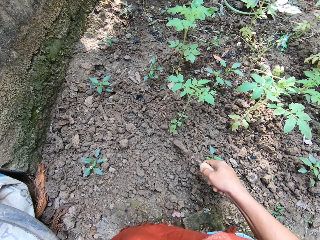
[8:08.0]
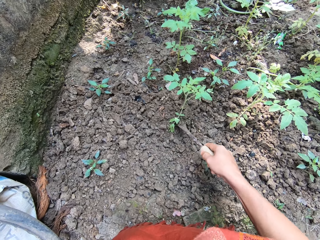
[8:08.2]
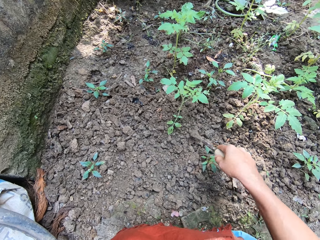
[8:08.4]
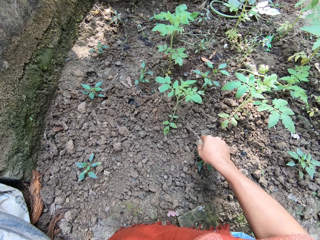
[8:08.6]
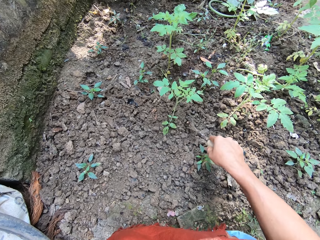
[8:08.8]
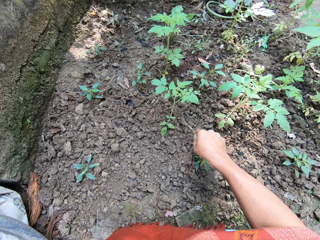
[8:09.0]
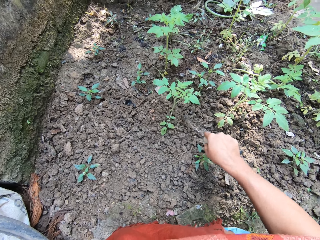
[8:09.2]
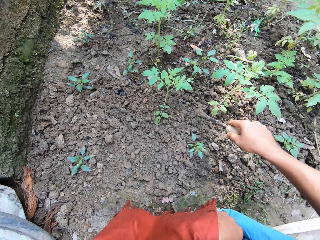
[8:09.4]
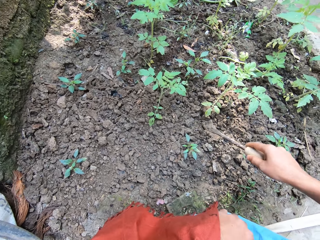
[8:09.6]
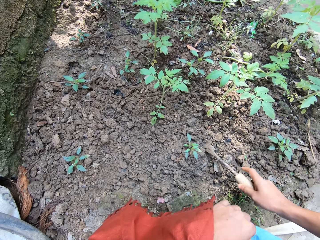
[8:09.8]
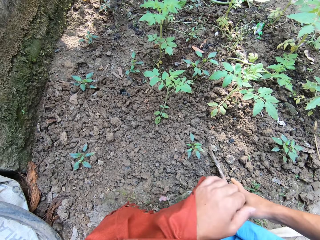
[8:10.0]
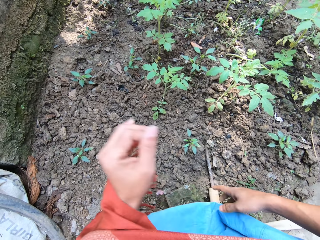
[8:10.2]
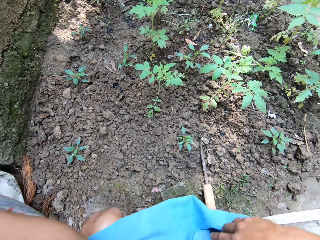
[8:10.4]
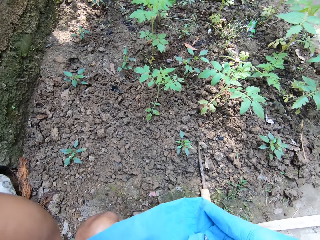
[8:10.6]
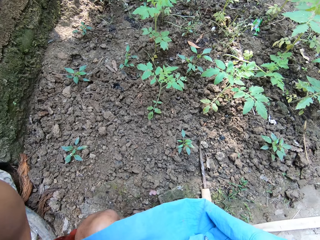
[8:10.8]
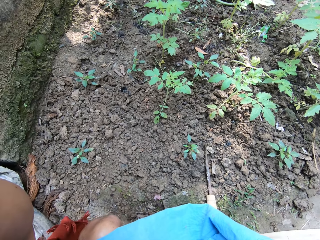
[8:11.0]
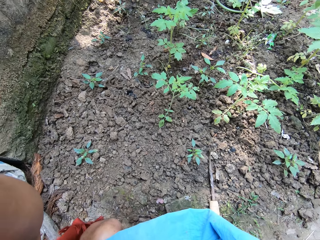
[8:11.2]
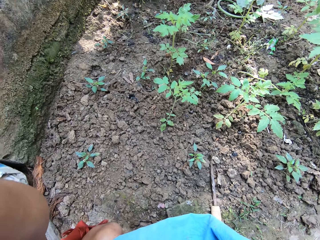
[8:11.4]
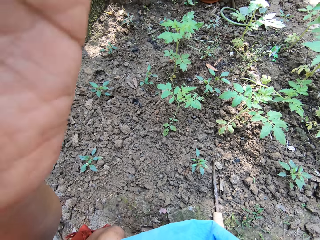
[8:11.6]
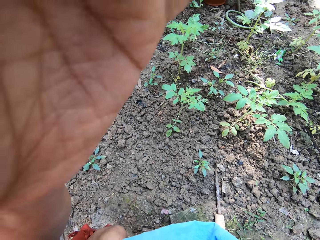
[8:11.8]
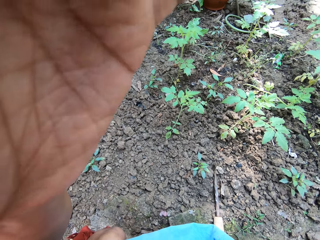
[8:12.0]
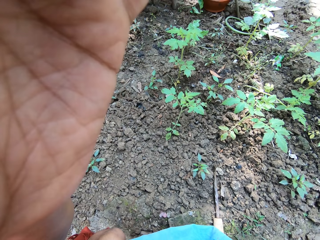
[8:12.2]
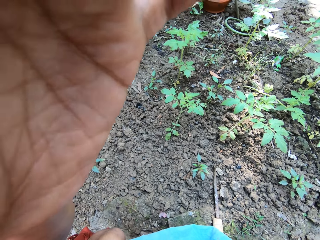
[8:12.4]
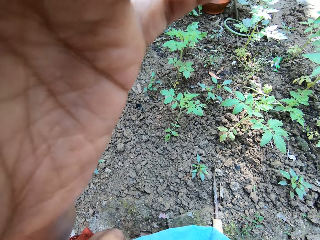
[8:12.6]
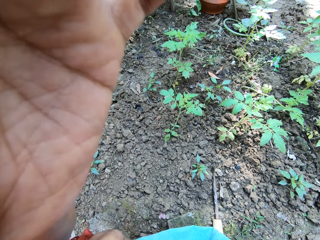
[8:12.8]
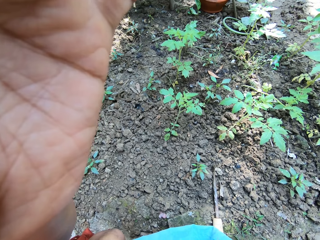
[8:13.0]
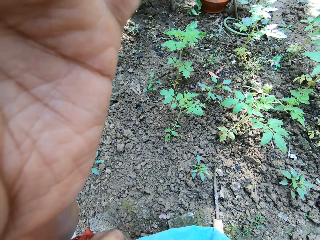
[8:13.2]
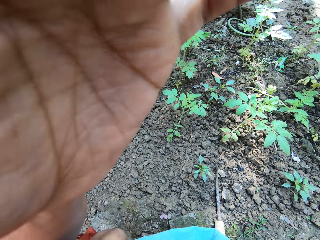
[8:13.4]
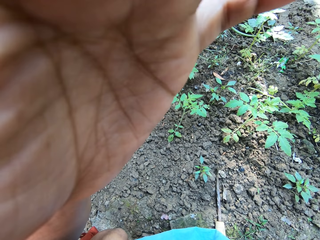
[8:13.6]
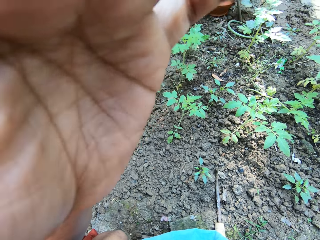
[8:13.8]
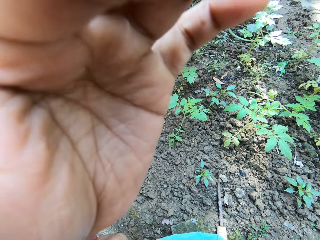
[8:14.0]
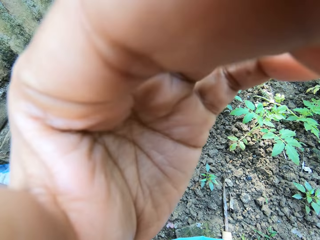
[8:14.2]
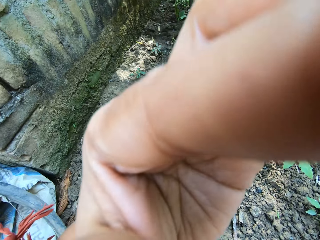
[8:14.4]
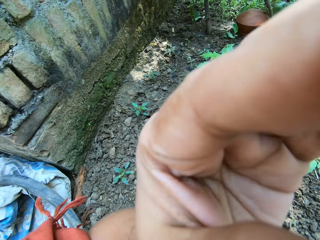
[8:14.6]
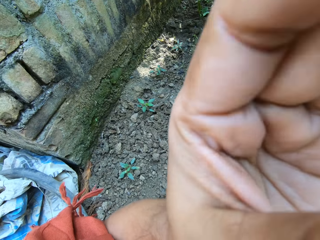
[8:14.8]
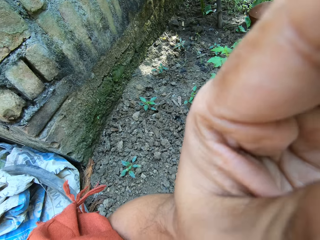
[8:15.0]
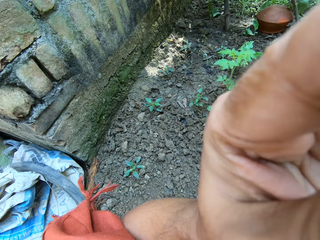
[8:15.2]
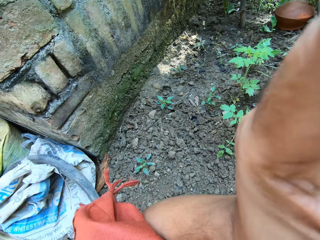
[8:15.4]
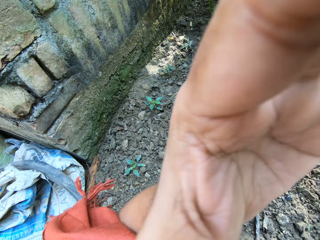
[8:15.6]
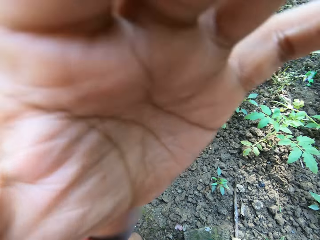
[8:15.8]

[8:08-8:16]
The camera wearer puts some soil around the tomato seedling with the gardening trowel in her right hand. She stops. She drops the garden trowel or medieval axe on the ground with her right hand. She touches the camera with her left hand.
